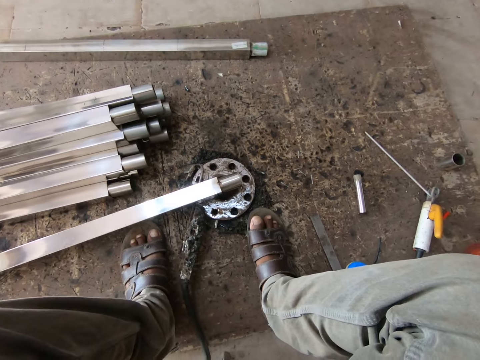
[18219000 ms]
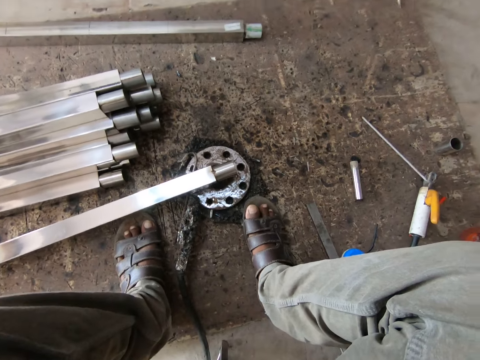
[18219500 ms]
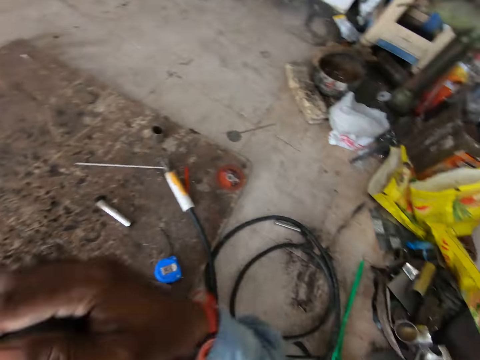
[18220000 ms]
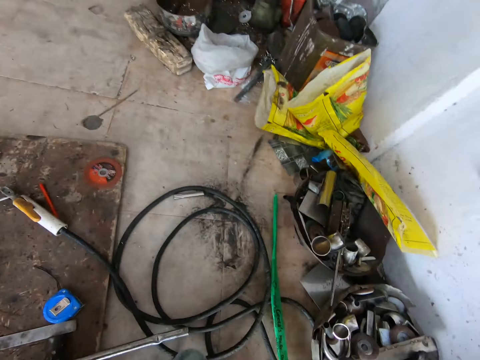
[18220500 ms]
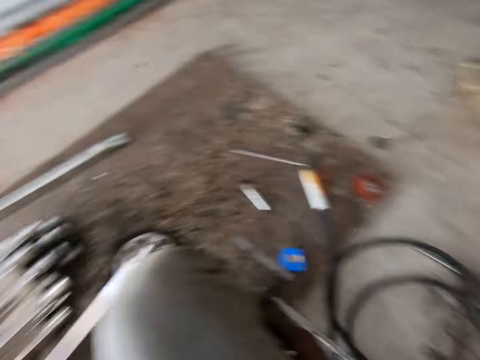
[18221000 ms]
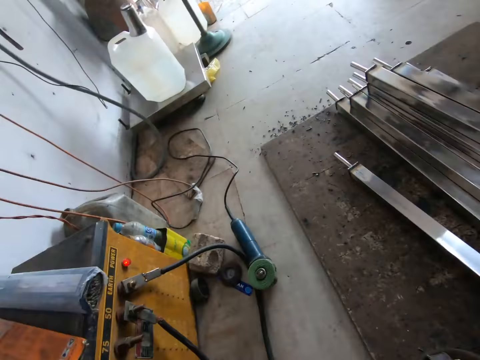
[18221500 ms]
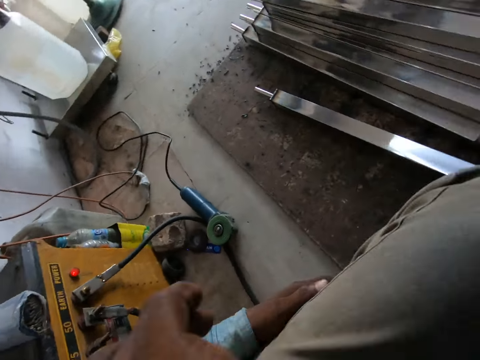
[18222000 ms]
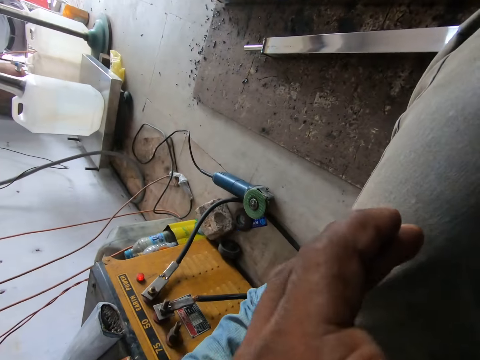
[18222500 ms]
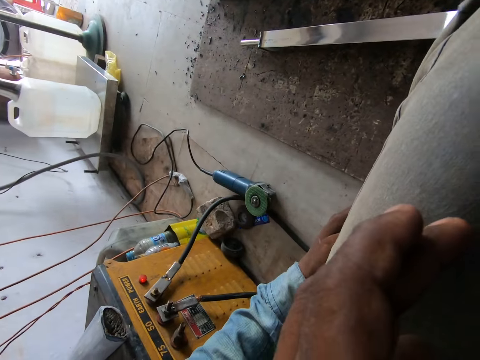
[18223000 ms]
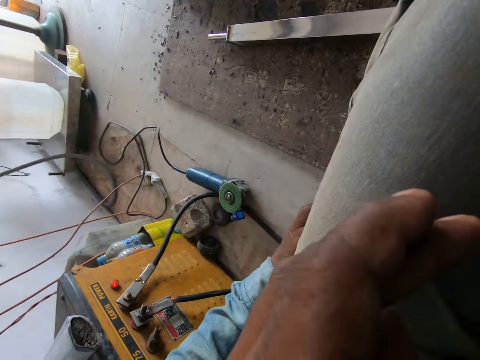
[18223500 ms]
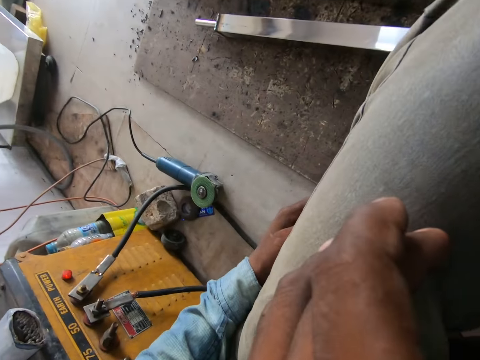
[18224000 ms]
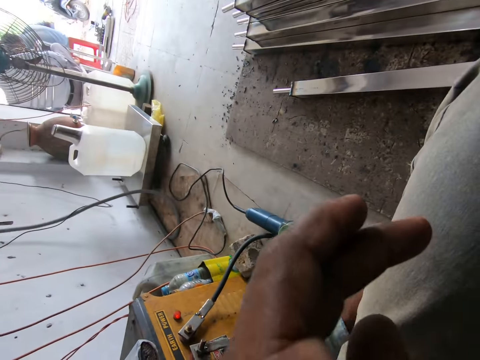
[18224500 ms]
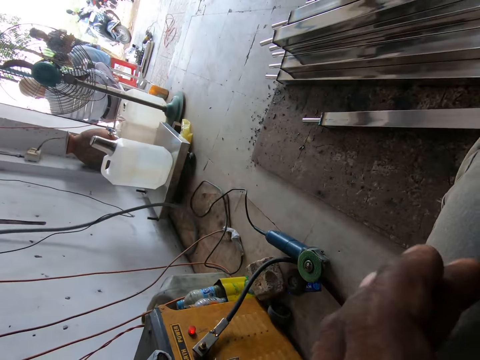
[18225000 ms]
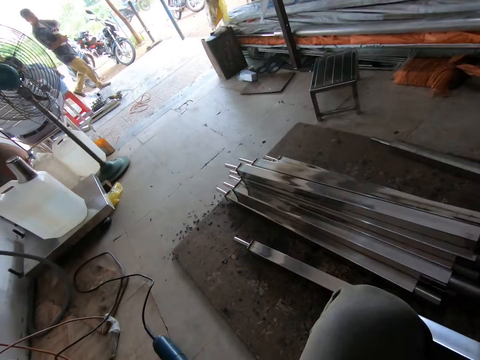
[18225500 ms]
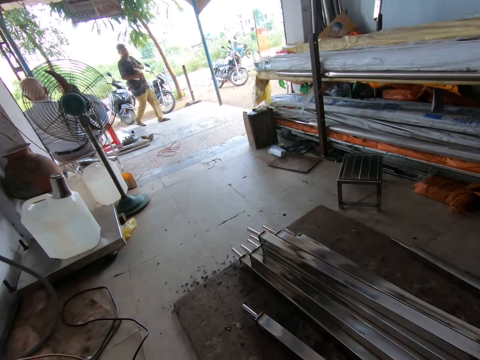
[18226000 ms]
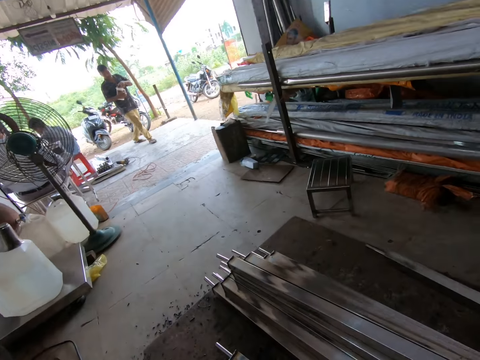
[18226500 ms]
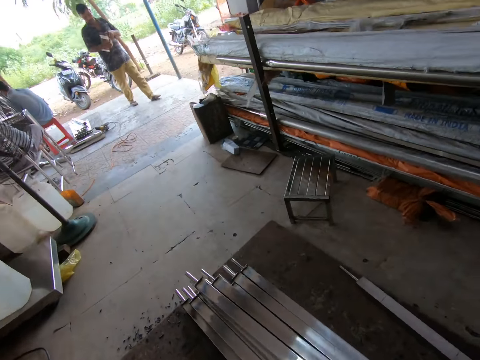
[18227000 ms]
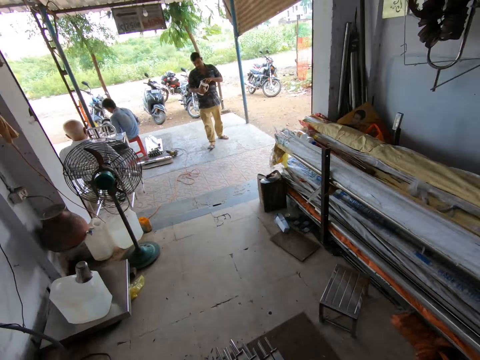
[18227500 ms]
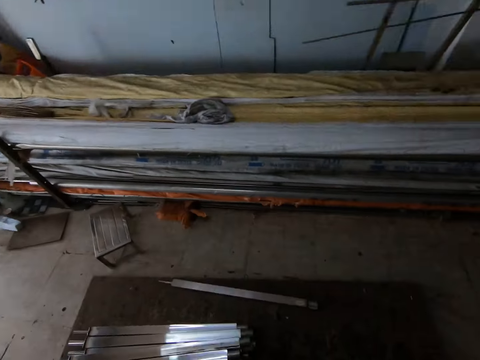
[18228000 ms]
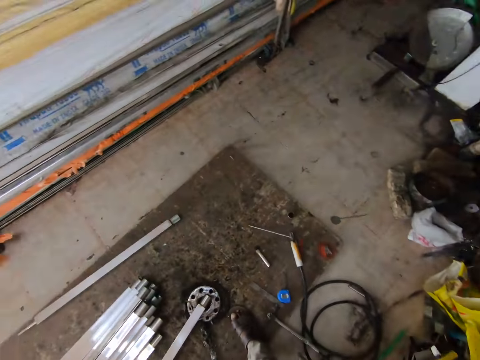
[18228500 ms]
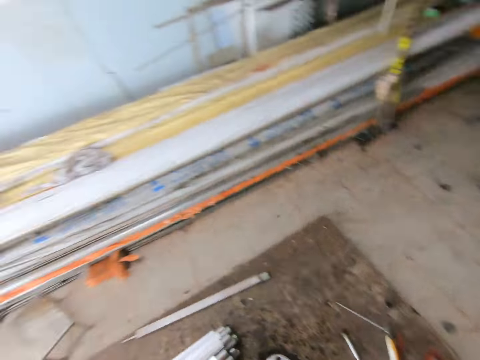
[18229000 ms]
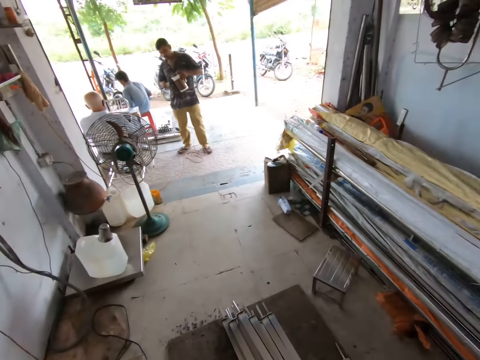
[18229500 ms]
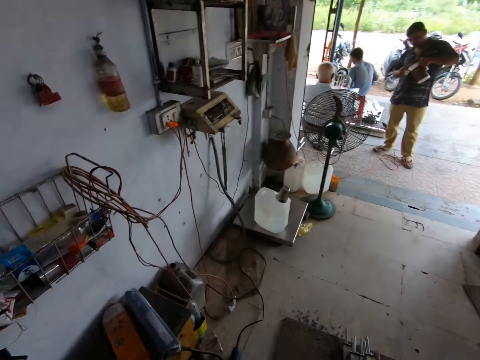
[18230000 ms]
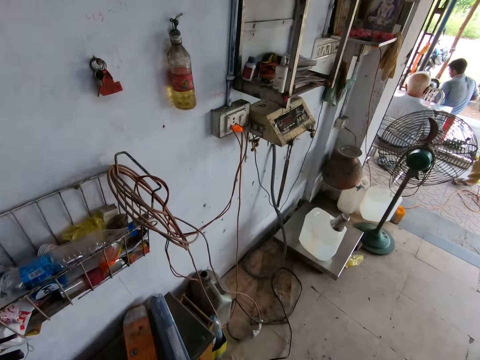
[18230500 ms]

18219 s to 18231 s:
A man walks into the workshop.

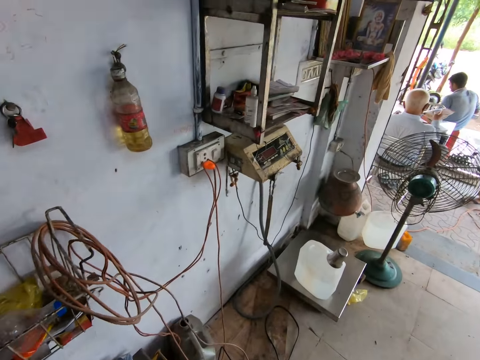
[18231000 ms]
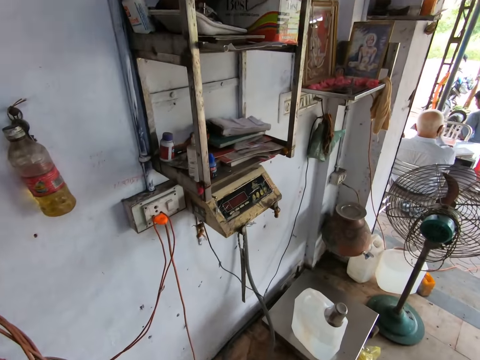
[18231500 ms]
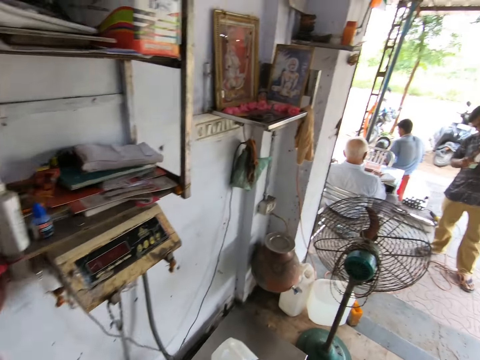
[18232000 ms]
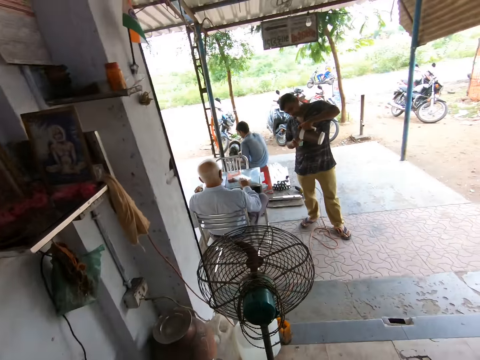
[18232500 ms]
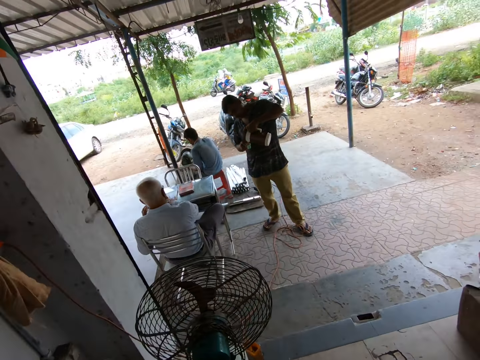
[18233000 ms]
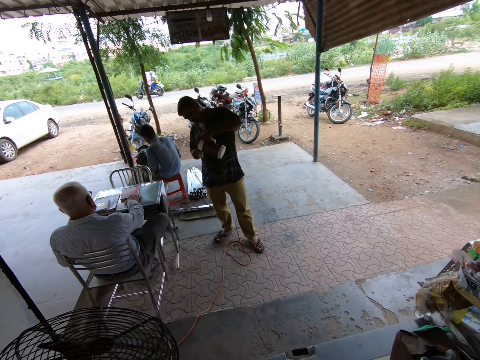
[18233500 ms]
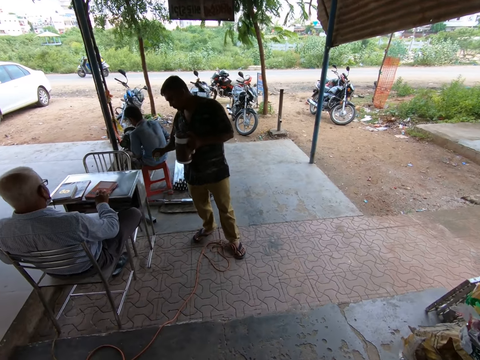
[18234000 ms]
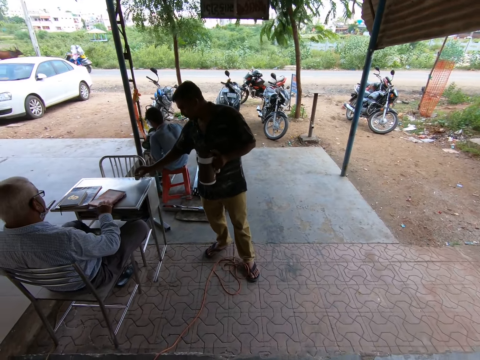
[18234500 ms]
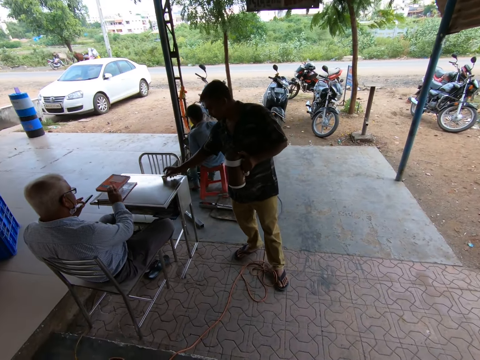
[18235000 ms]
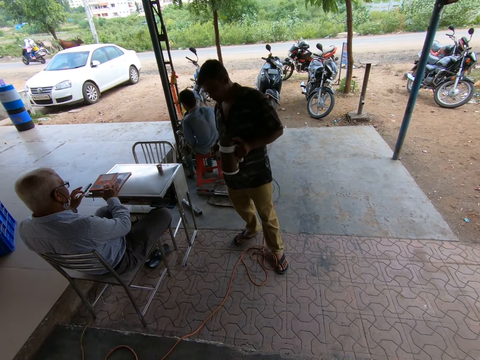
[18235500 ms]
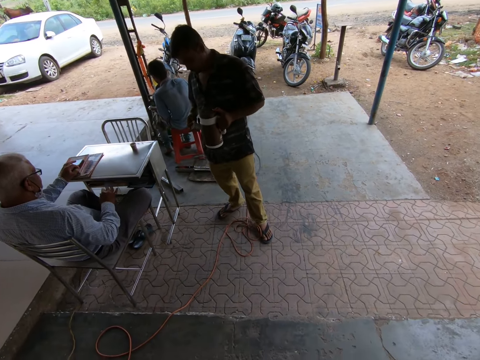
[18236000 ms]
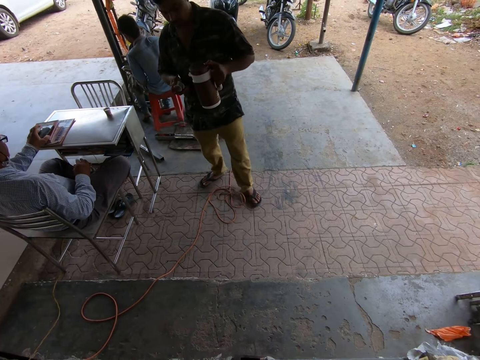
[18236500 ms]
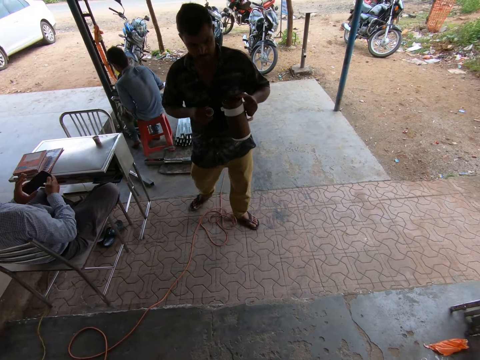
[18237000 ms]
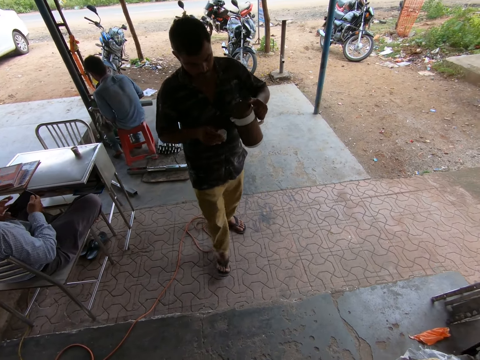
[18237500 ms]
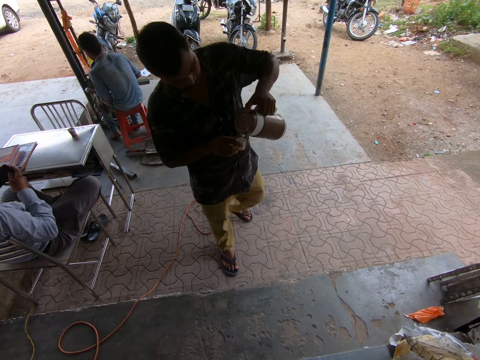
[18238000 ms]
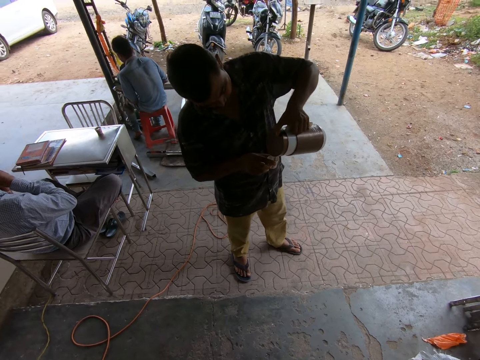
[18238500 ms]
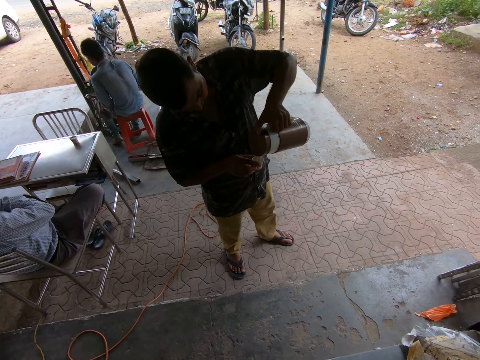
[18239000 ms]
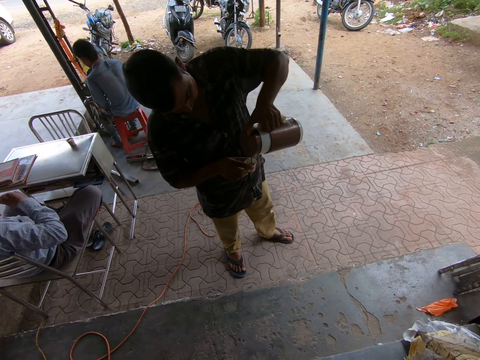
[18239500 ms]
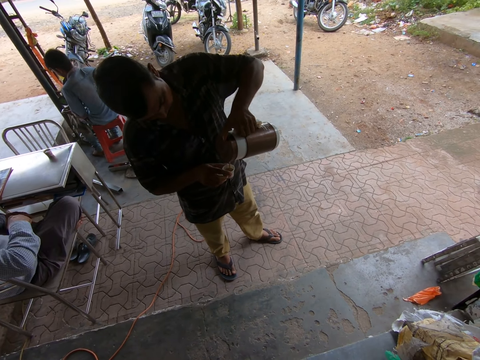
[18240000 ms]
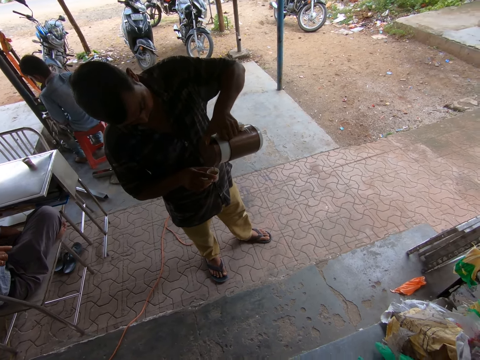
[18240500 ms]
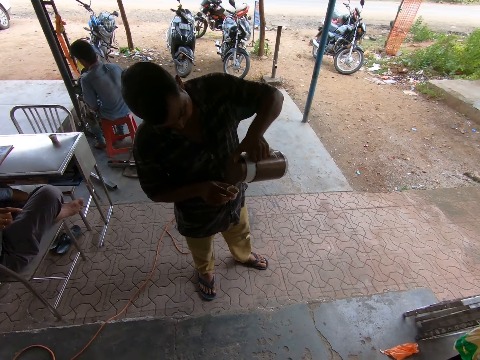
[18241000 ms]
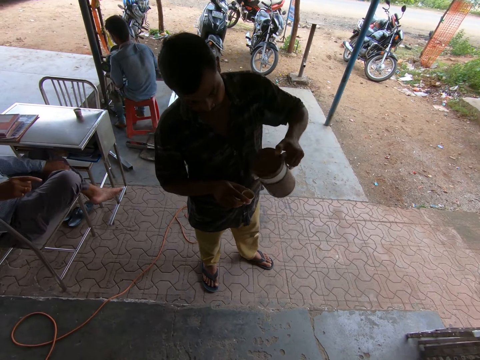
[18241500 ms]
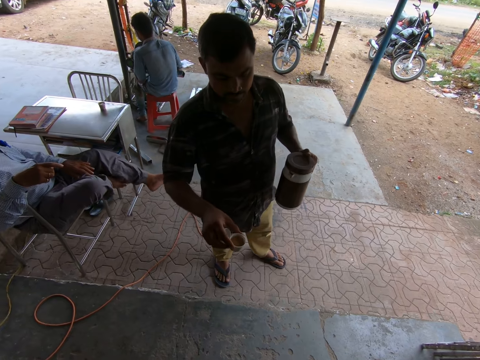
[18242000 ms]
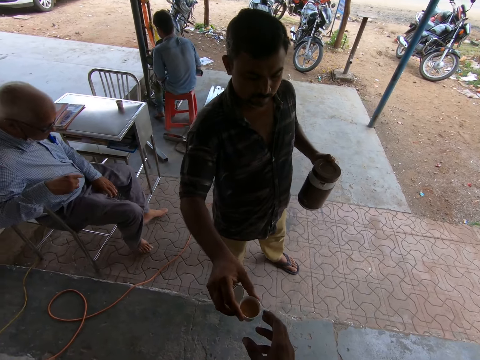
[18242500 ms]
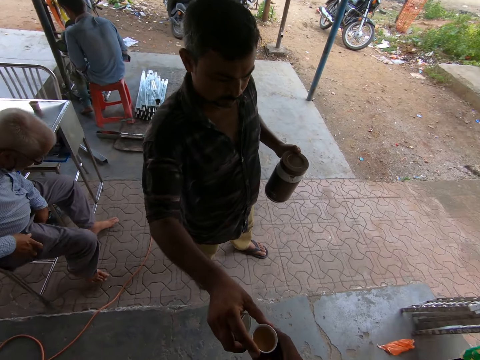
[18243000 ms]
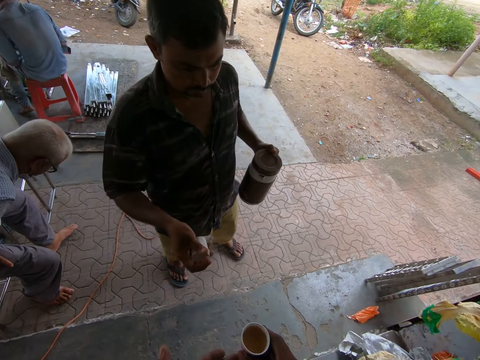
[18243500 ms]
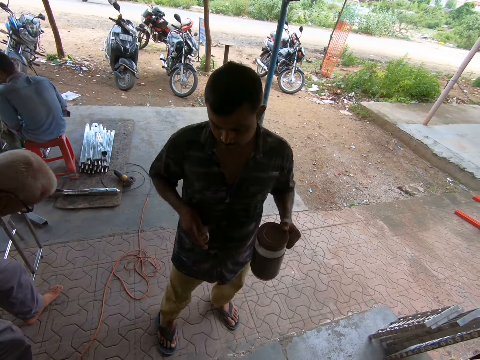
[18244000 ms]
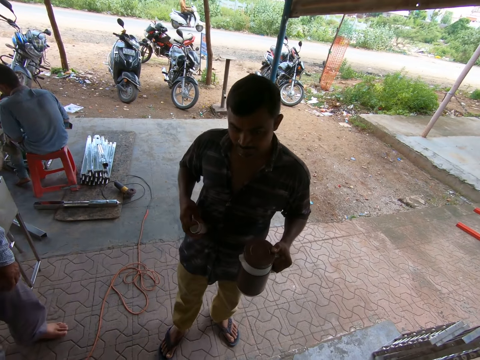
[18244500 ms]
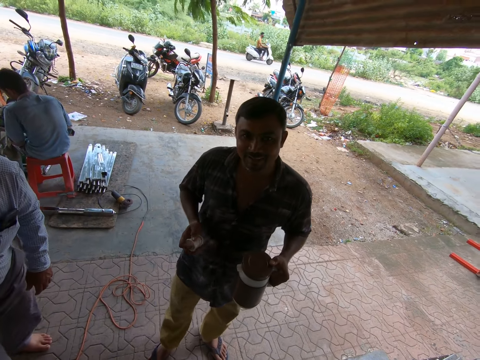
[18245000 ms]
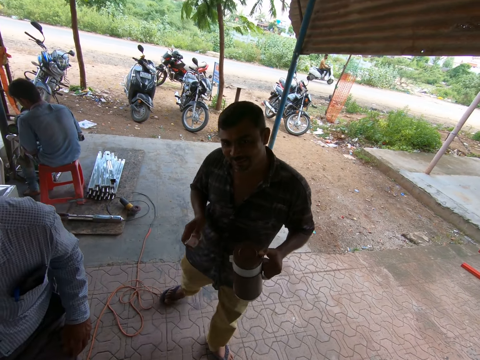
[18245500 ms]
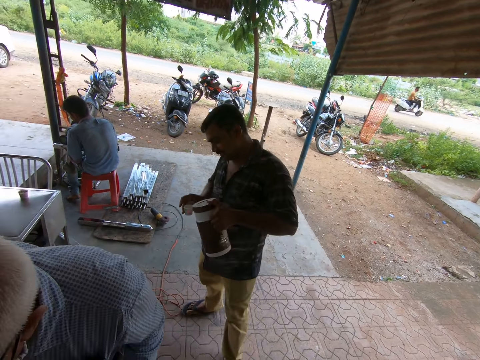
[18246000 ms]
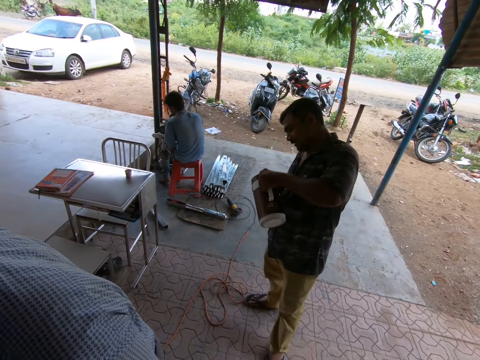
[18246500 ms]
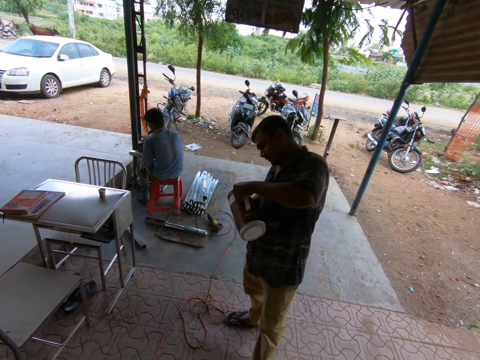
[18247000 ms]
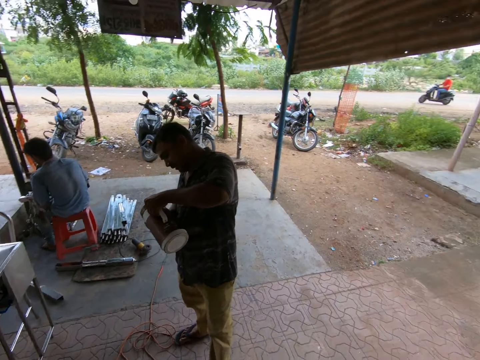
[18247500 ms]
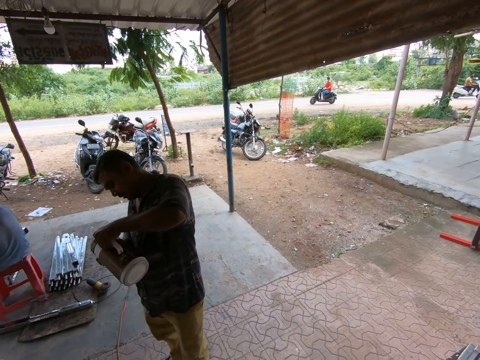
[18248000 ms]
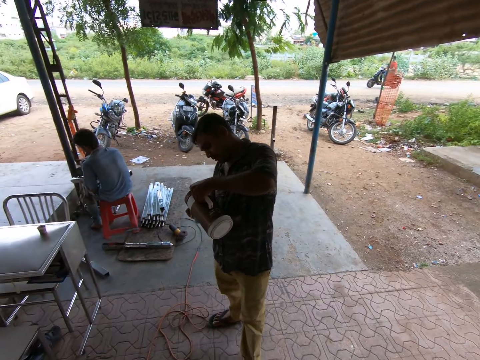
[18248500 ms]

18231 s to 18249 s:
The camera wearer puts his hand forward. He walks to the workshop entrance. A man moves a book on a table with his right hand. Another man turns tea into a cup in his right hand from a jug in his left hand. The other man places the cup on the table with his right hand. The first man picks up the book from the table with his right hand and drops the book on the table with his right hand. The other man passes a phone from his left hand to his right hand. The first man pours tea from the jug in his left hand into the cup in his right hand. The other man puts the phone in his left hand in his breast pocket. The camera wearer looks at the first man. He collects a cup of tea from the first man with his right hand. He converses with the first man. The other man stands. The first man pours tea from the jug in his left hand into the cup in his right hand.
